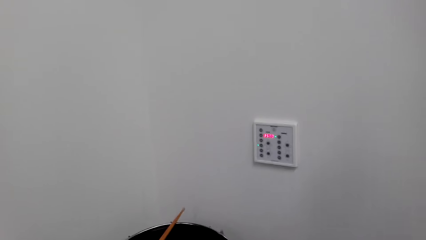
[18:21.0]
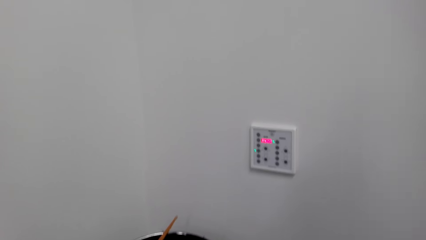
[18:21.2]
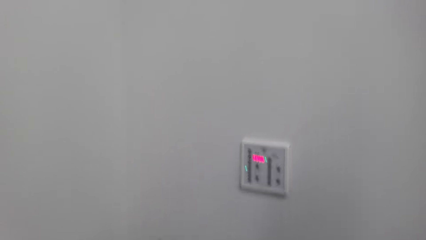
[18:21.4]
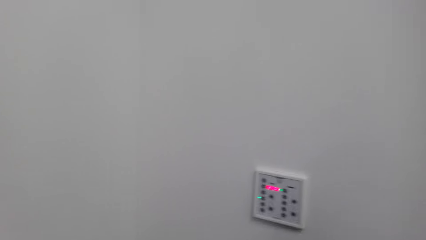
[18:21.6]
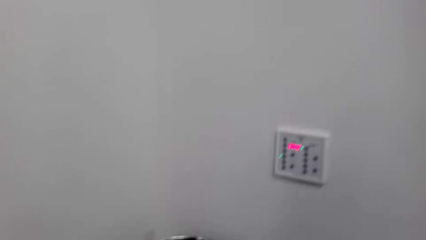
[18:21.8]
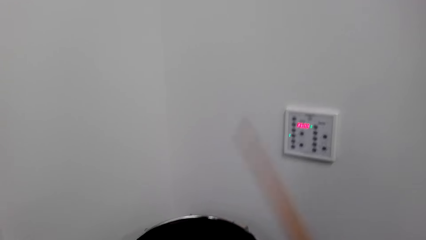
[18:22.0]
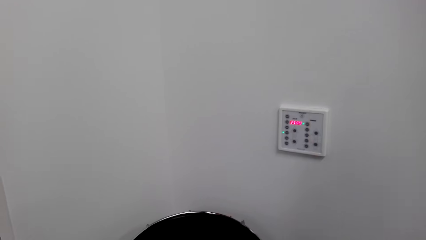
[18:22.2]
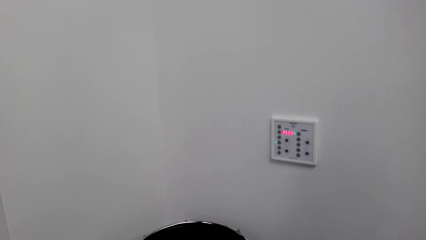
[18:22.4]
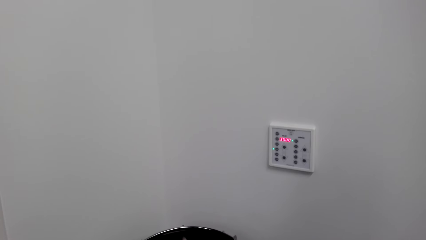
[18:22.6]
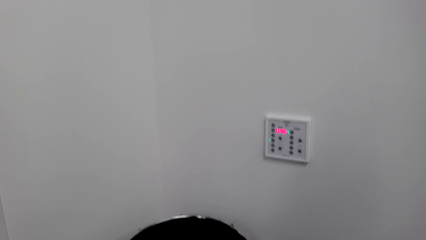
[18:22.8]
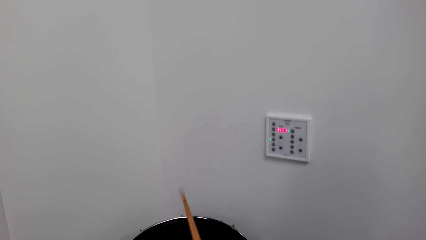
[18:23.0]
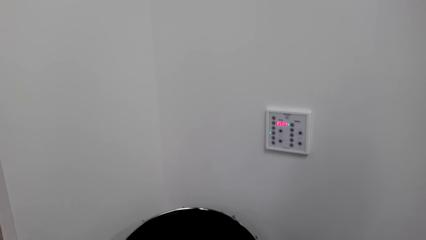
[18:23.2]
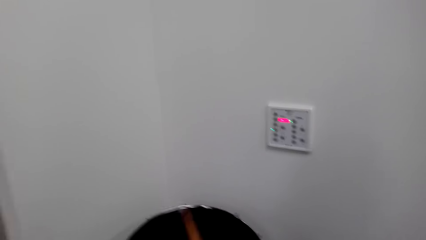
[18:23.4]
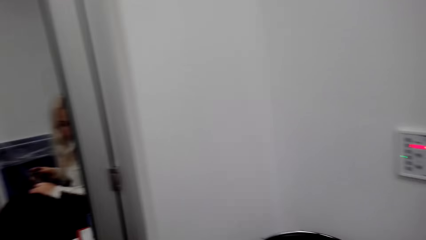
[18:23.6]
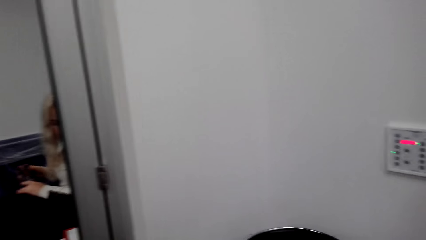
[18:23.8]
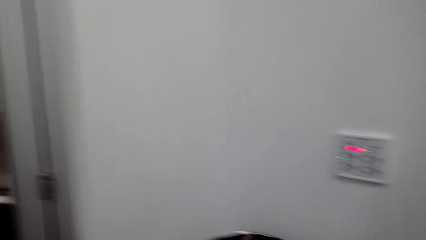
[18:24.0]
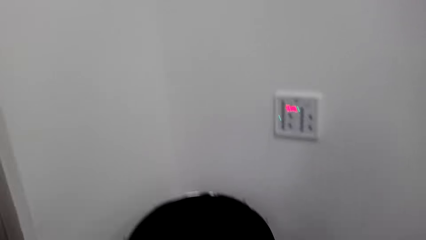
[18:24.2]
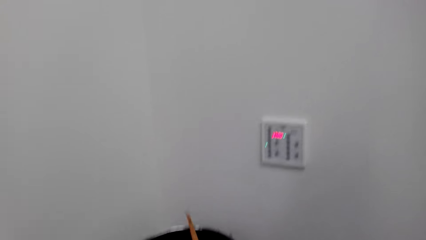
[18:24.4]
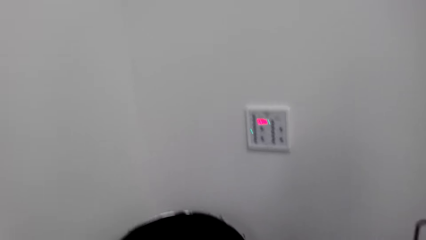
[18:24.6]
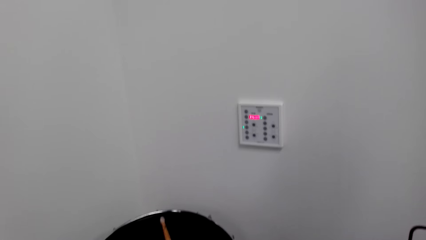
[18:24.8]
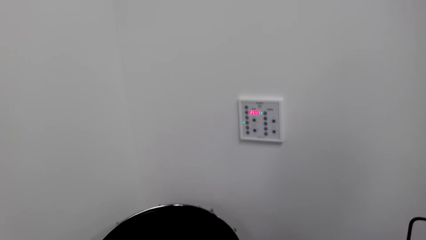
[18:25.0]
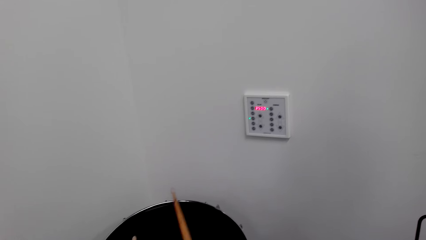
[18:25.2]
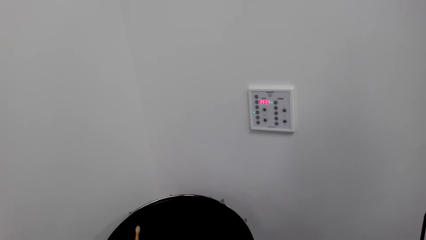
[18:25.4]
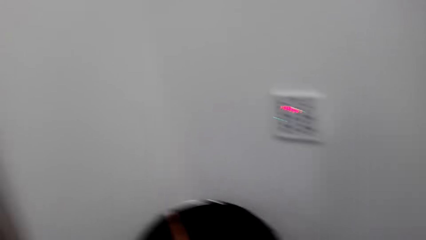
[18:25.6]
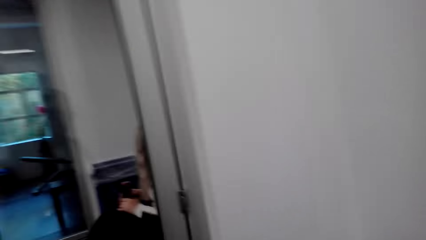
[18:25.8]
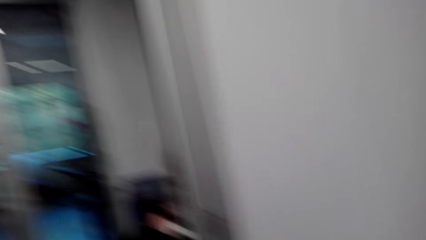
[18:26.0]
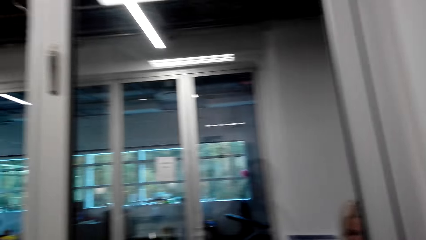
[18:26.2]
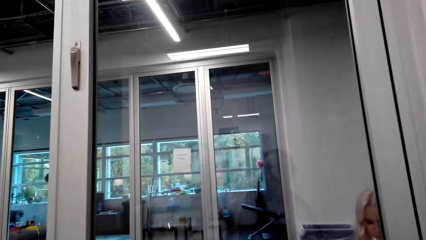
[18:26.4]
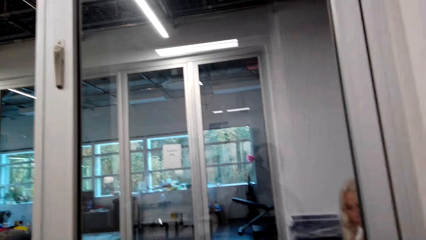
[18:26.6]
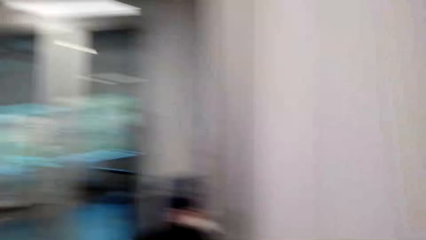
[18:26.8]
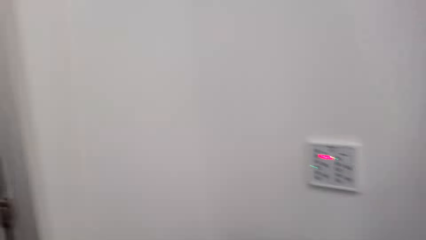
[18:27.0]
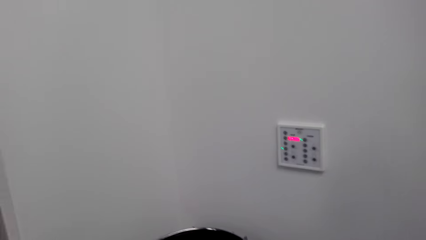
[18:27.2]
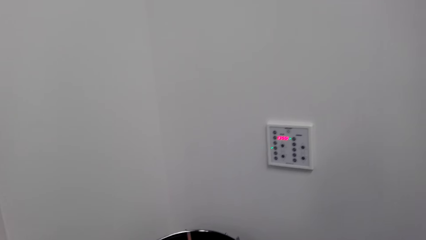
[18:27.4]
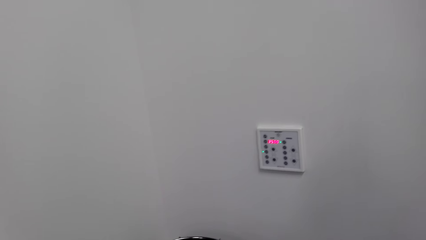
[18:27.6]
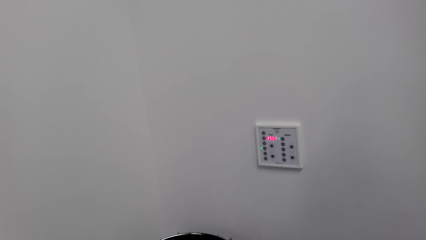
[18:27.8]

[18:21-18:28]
The camera wearer hits the drum.

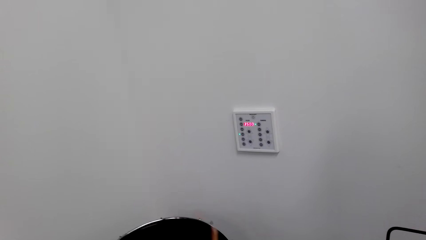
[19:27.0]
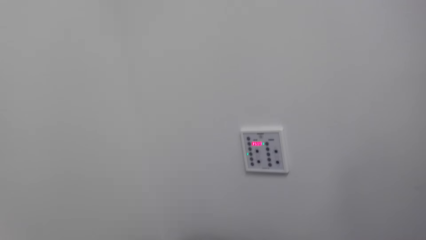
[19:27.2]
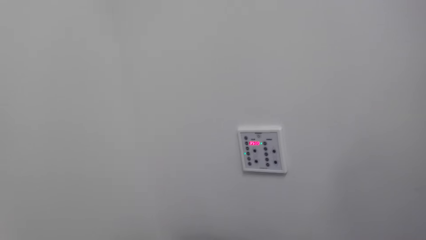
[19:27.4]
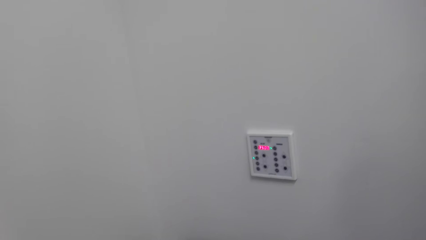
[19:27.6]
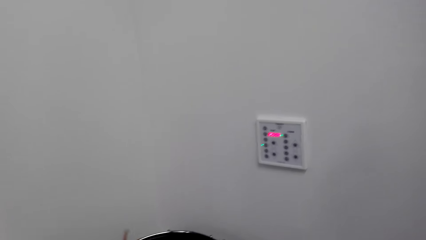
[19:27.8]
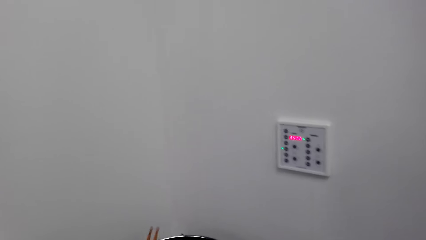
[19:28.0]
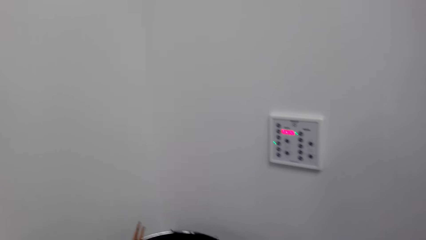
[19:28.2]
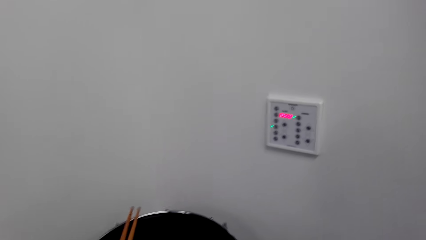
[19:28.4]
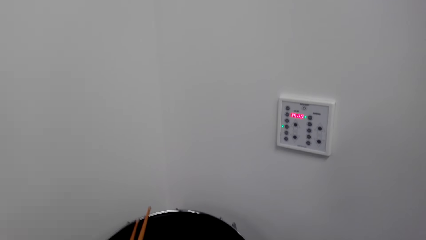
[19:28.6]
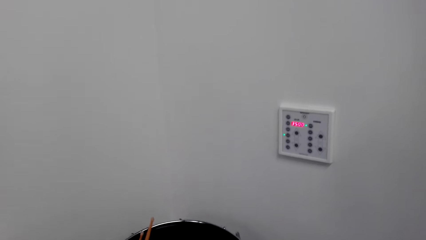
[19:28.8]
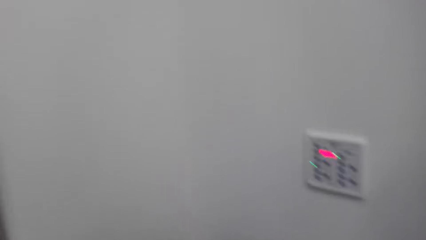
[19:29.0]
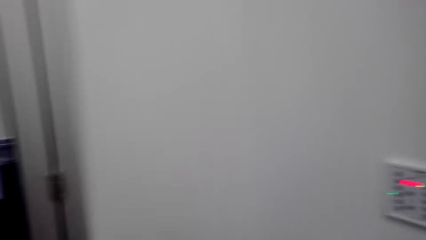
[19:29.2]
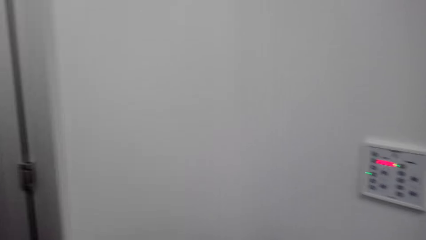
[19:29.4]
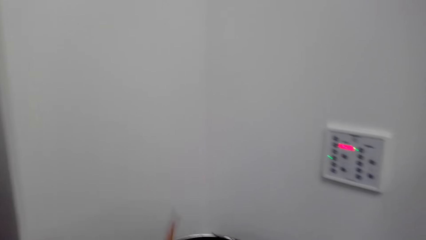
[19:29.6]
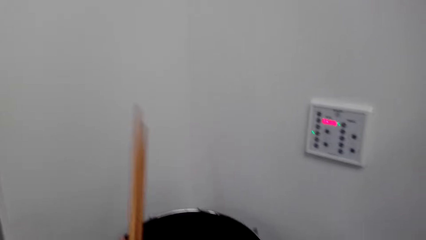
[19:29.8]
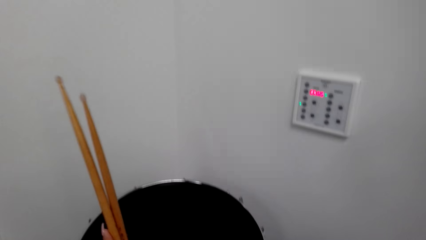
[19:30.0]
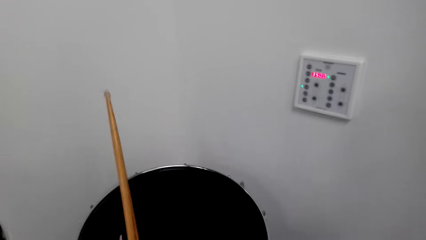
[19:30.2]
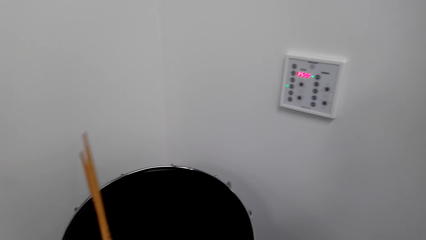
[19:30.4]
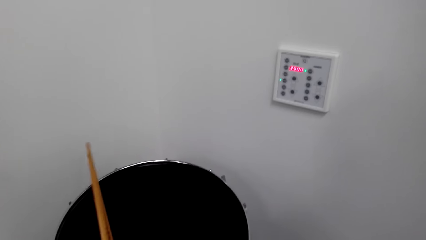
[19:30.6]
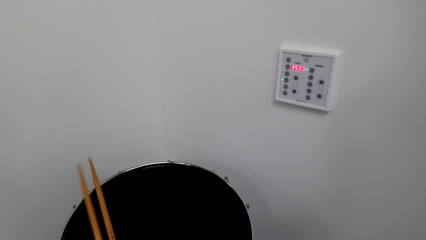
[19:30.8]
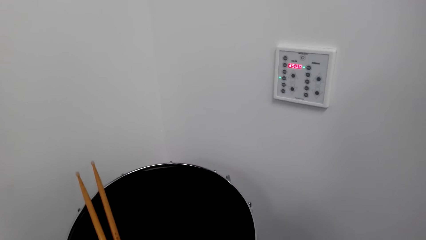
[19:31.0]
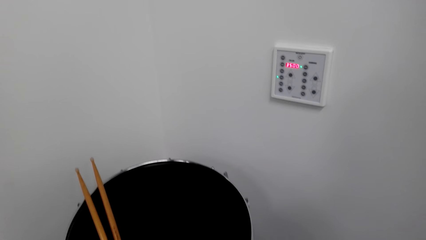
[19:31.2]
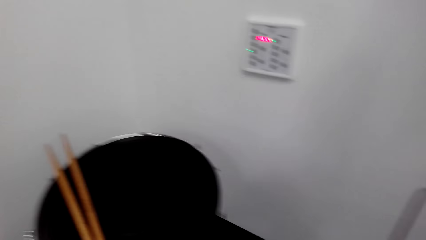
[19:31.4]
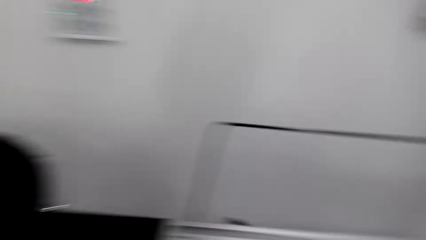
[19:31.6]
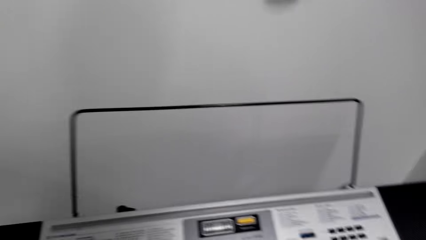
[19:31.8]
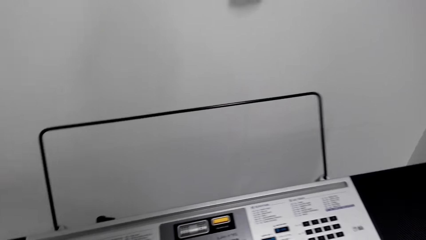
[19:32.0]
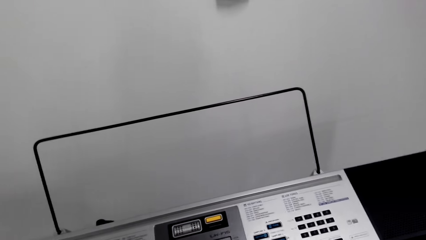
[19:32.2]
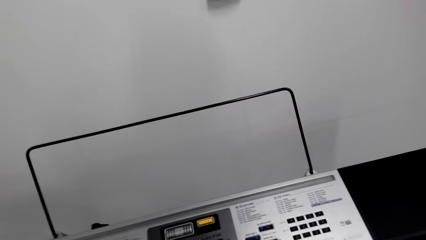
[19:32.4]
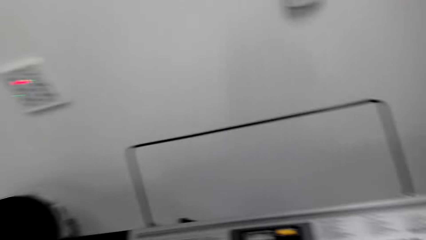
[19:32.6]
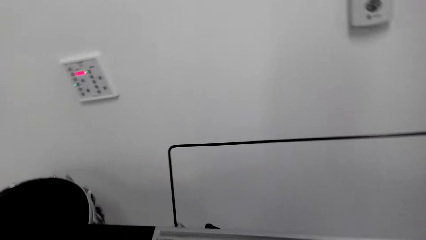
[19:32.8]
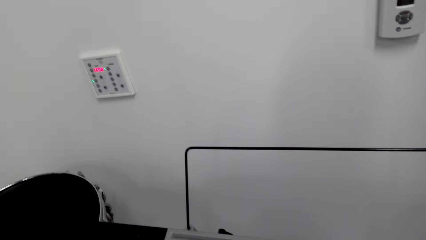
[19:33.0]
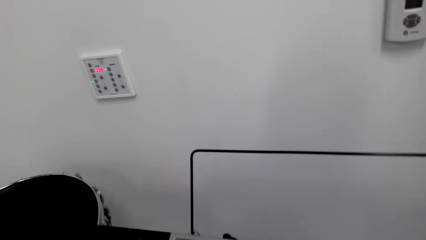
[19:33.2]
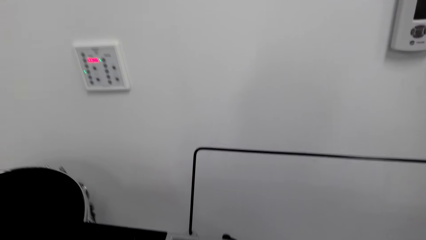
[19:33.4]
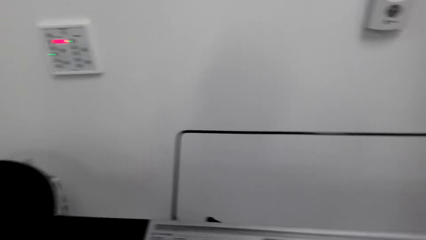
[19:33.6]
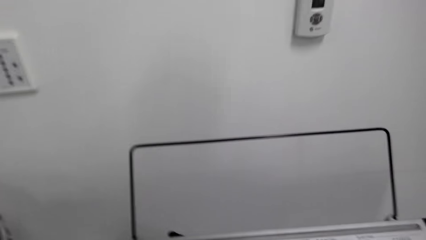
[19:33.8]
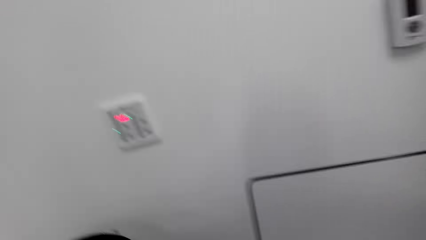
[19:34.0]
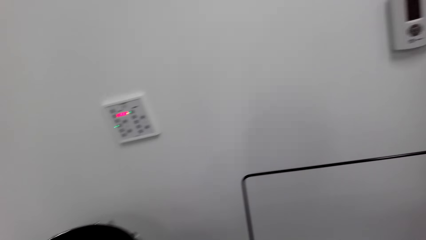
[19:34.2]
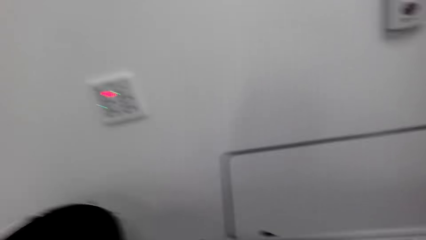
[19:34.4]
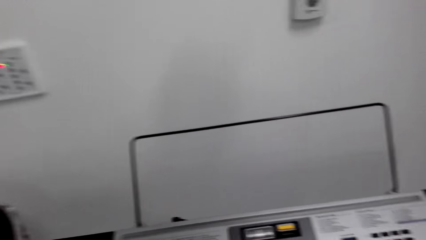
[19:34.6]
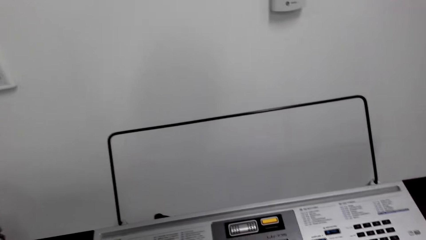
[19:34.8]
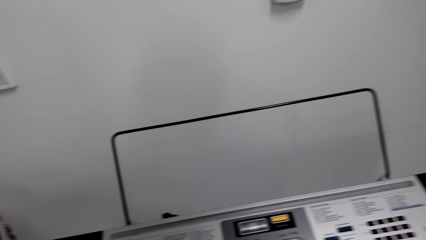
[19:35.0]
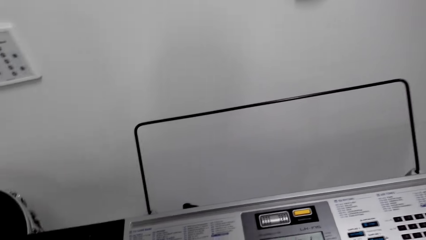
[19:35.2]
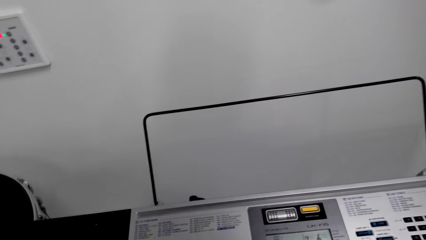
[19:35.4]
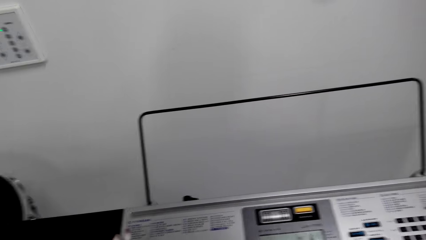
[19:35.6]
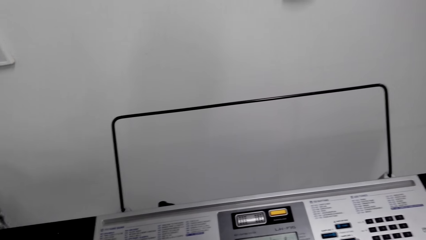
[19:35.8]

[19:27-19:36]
The camera wearer places the drum sticks on the drum. They stop beating the drum.
